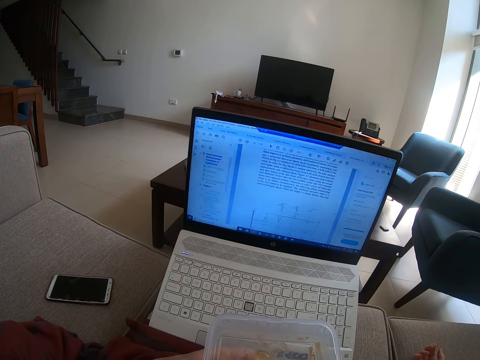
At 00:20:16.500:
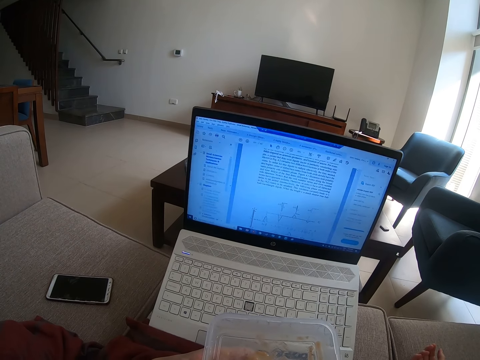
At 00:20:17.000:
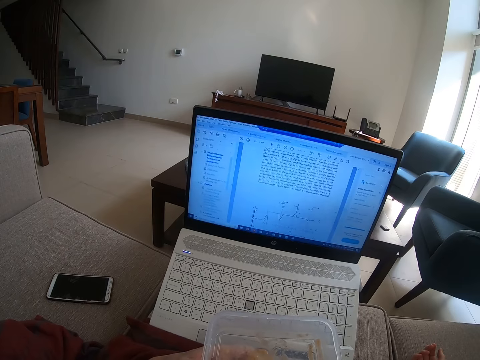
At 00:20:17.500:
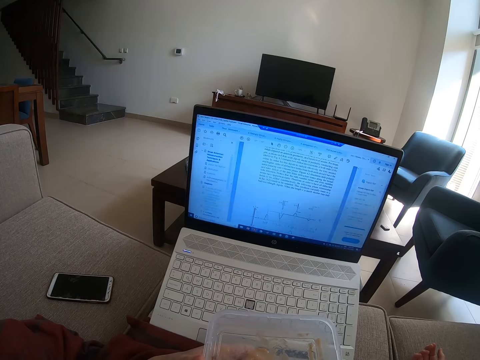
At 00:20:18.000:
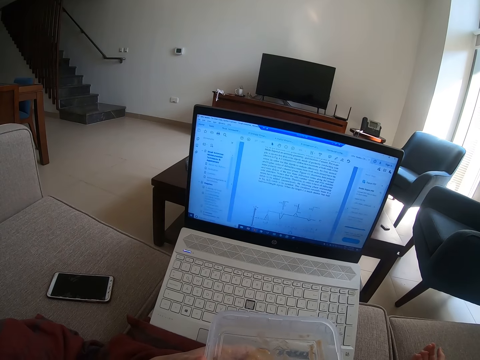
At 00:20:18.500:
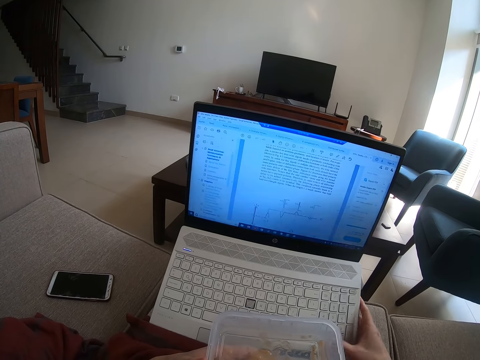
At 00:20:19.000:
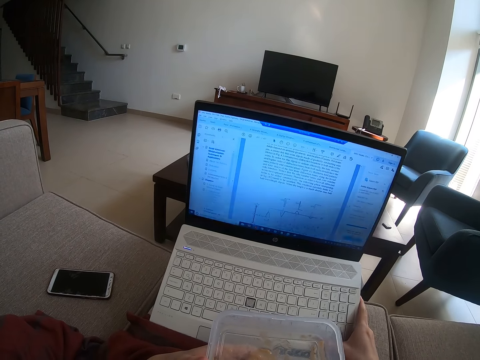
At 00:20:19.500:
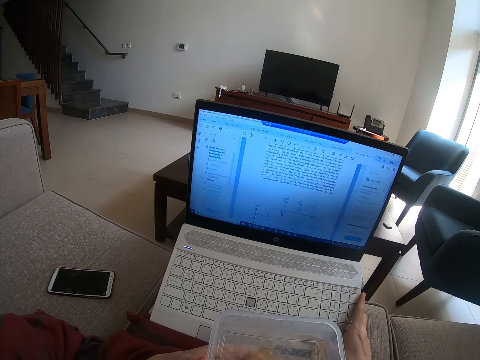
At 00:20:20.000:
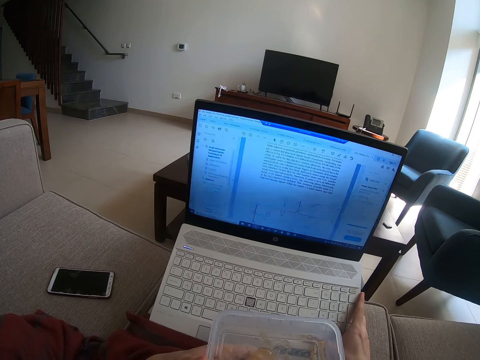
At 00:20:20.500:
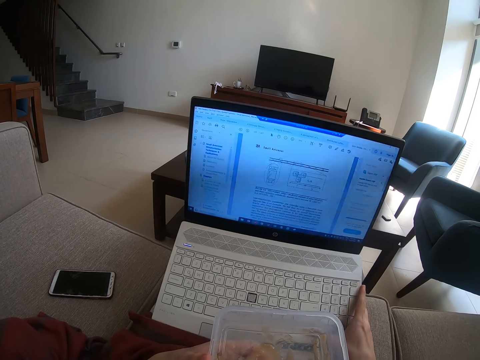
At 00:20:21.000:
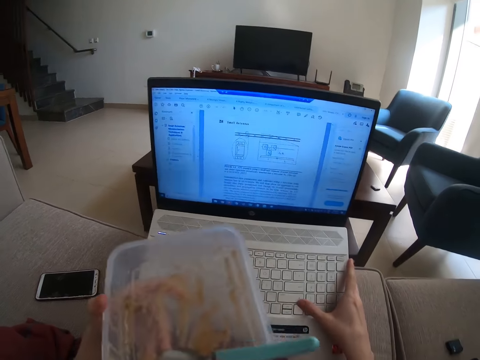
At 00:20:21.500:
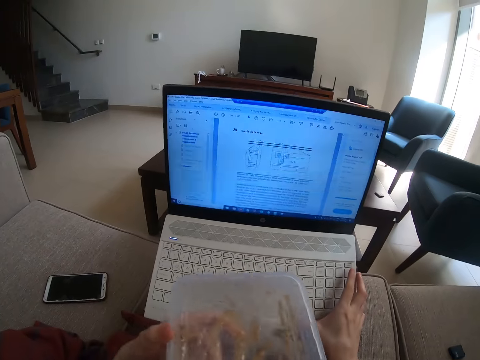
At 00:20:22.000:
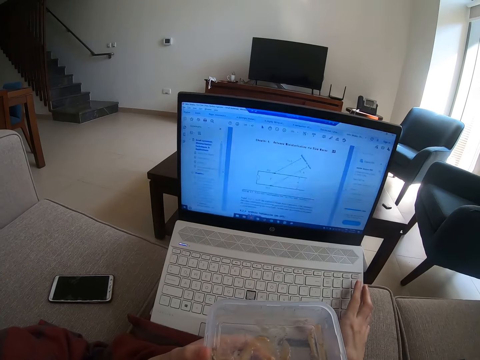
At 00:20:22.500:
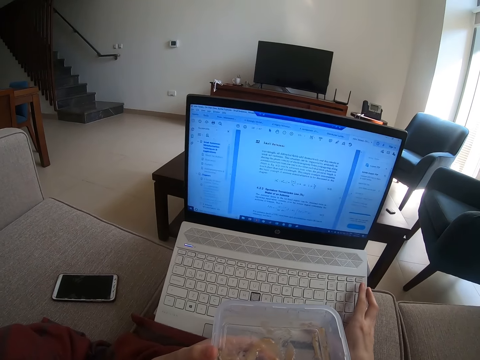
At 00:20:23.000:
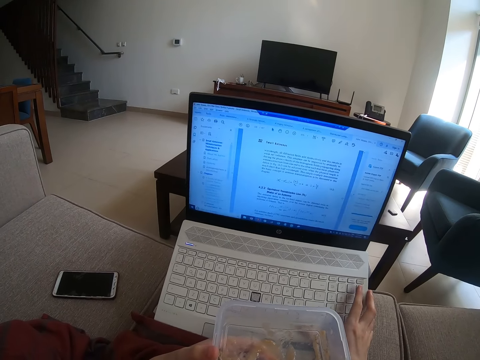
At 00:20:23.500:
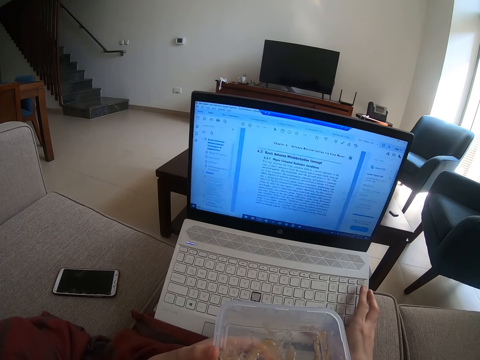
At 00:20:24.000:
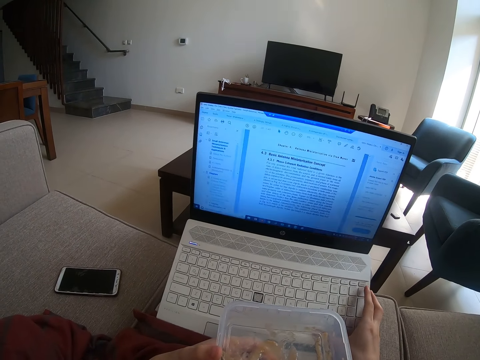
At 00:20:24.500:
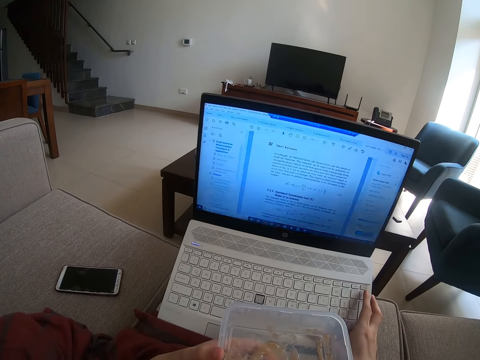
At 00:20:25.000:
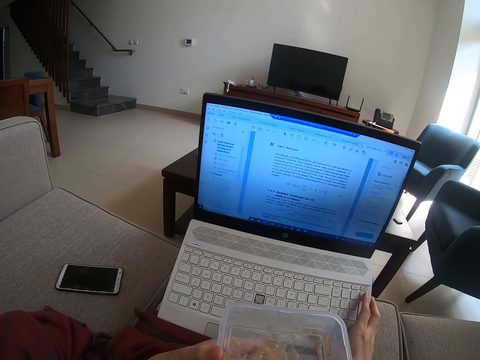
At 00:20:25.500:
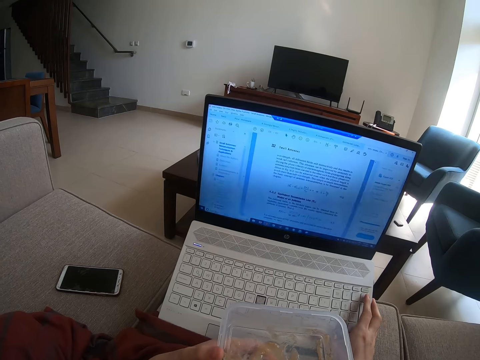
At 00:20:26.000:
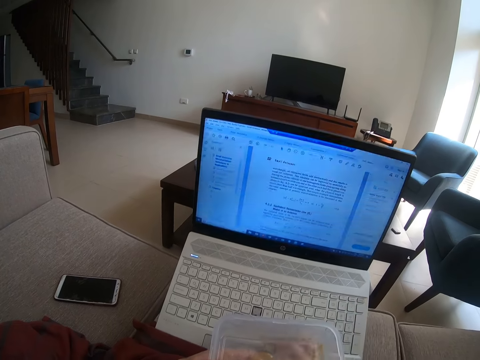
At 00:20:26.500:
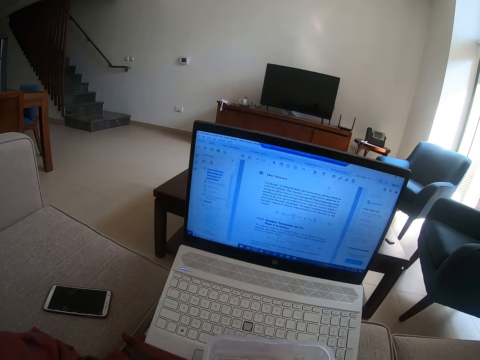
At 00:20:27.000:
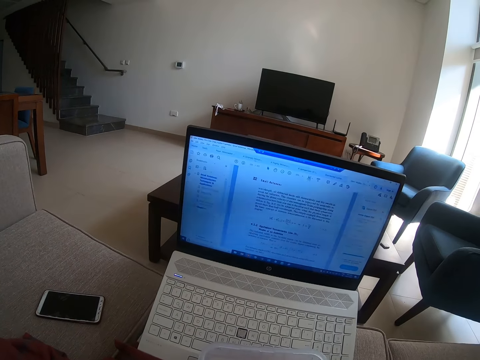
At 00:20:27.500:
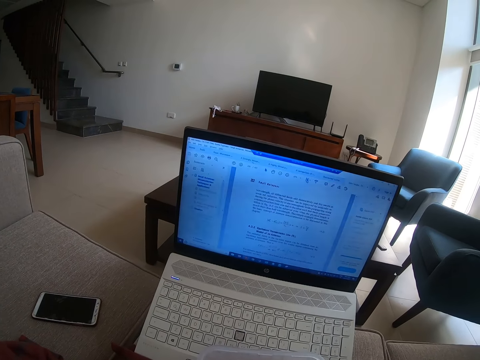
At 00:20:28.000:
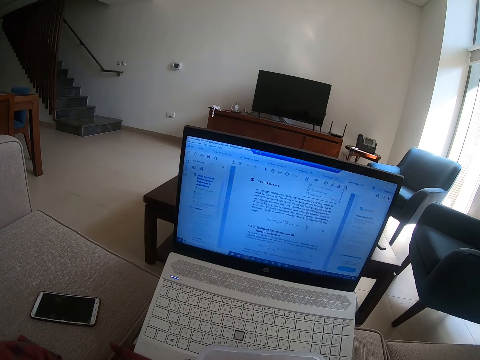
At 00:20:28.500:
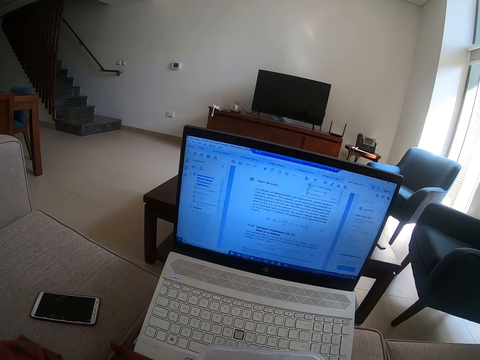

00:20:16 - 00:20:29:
The camera wearer operates the laptop.

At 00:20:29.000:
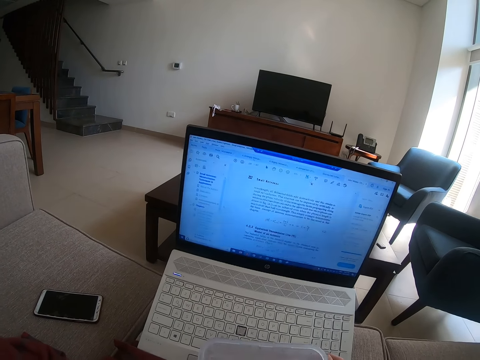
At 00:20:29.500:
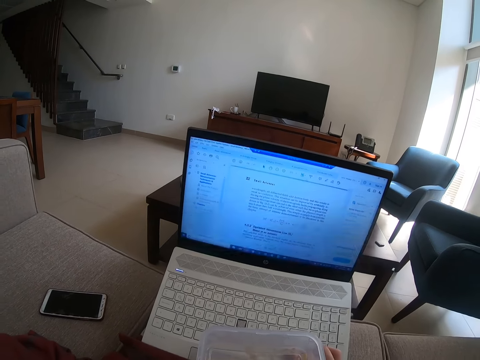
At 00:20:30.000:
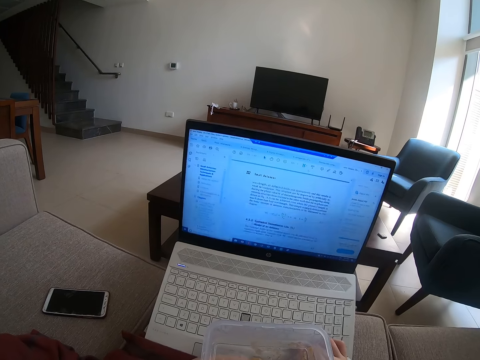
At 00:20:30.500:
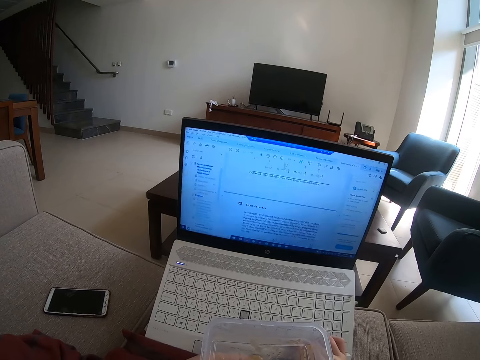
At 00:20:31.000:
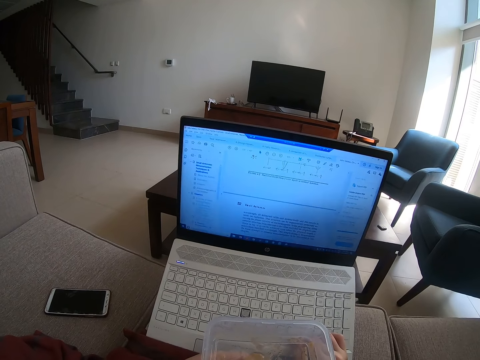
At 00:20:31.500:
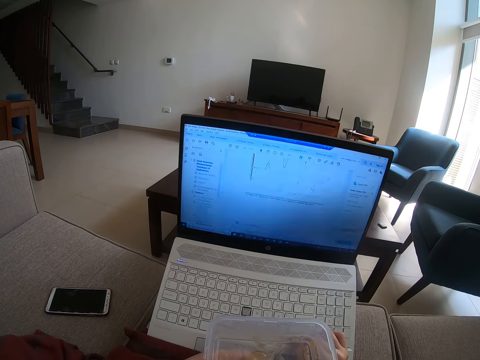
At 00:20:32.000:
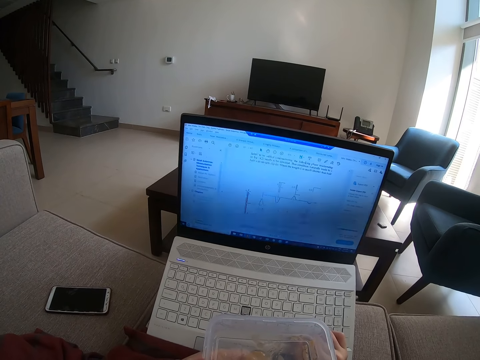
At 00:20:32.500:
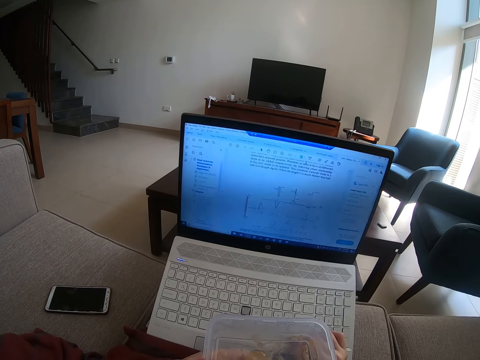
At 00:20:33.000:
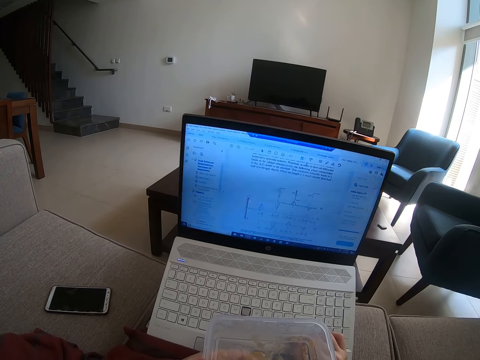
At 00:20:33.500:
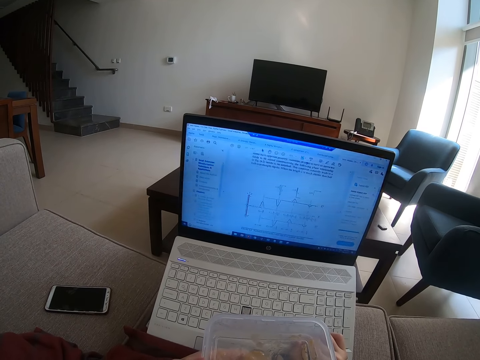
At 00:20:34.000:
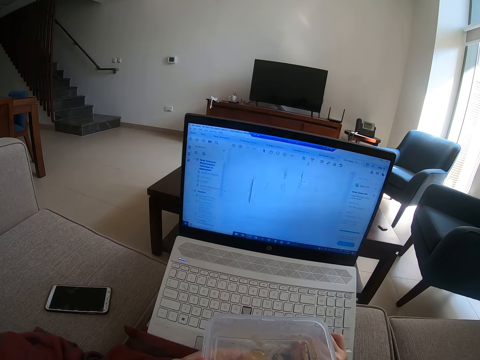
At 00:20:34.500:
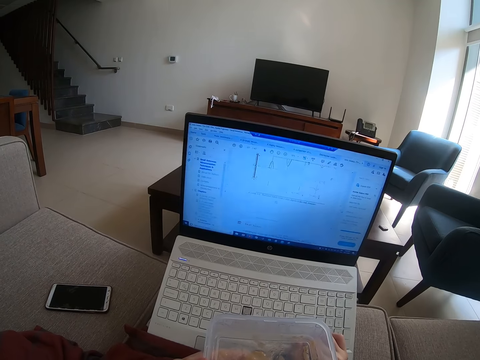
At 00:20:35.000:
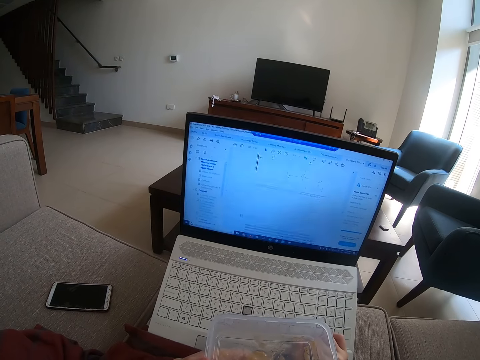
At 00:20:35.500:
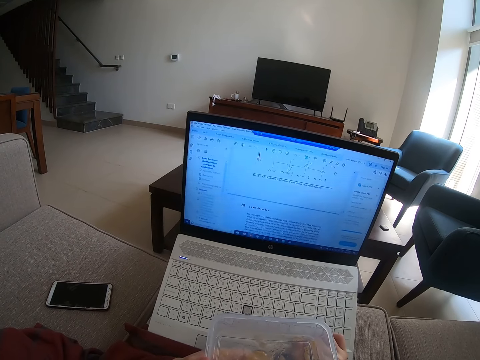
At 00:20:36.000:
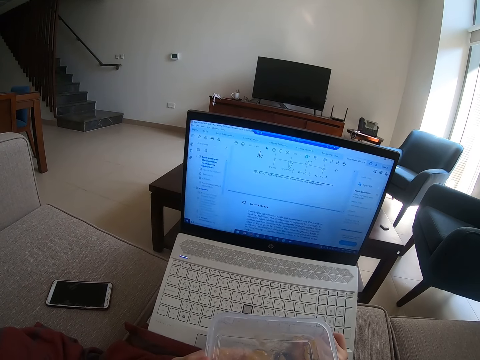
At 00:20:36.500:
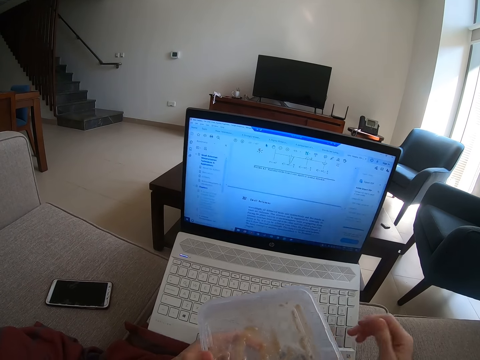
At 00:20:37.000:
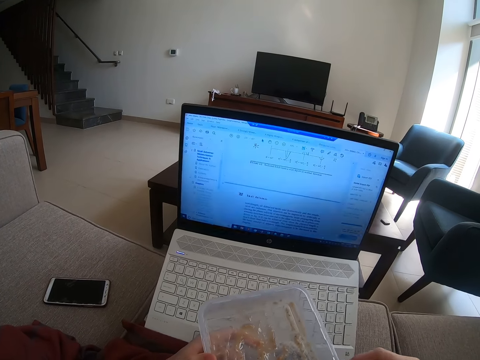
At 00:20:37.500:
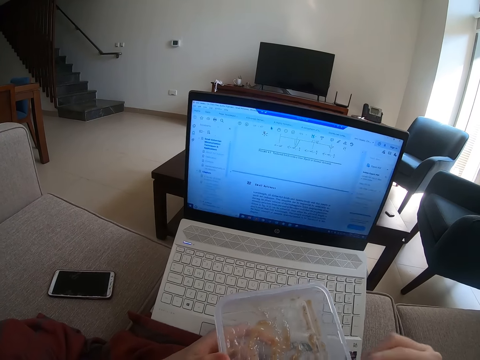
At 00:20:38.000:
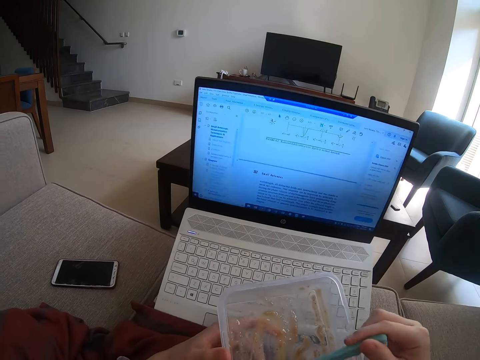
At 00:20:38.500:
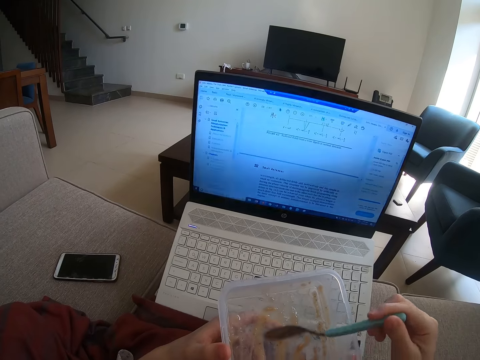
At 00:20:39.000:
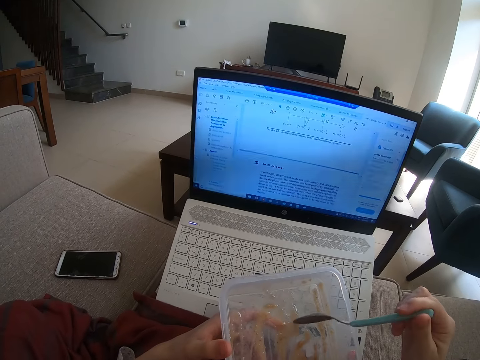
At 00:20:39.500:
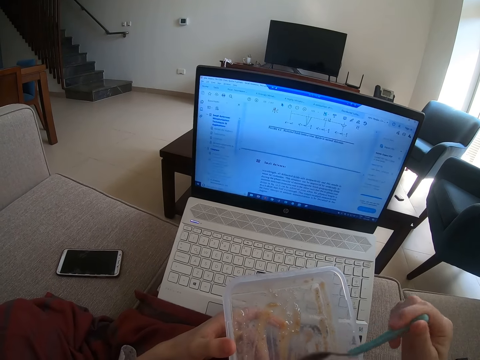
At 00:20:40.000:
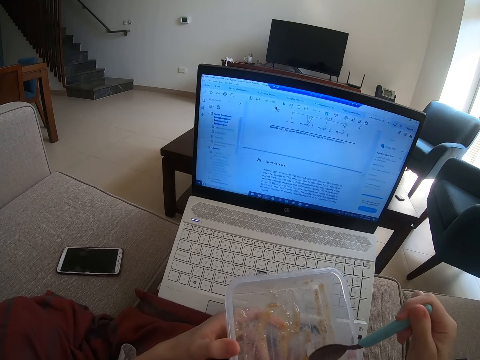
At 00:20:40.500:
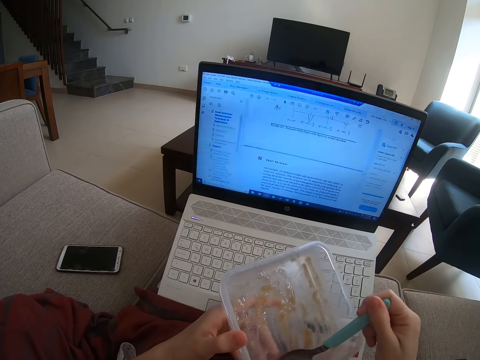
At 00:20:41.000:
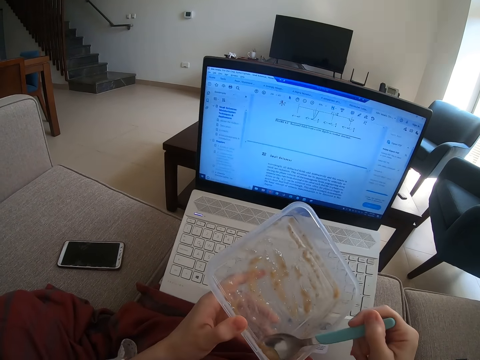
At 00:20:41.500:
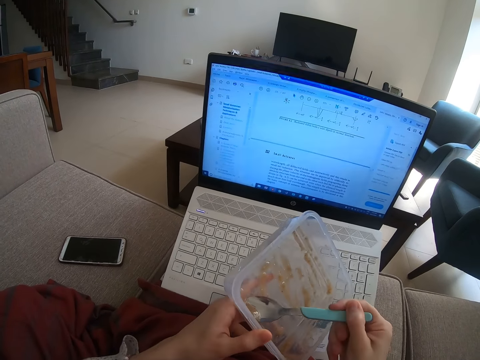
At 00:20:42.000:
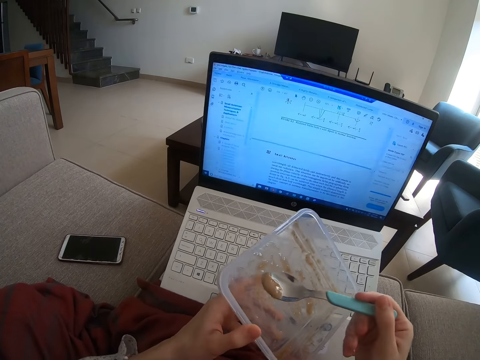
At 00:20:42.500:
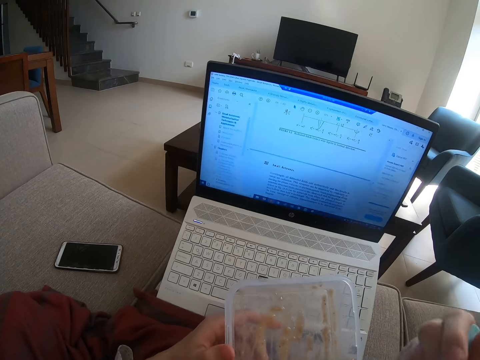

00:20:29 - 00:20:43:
The camera wearer eats something.
